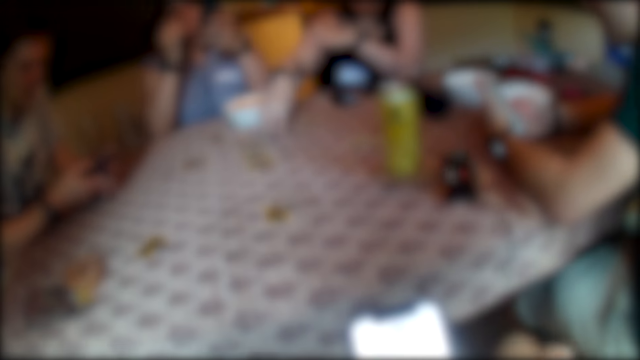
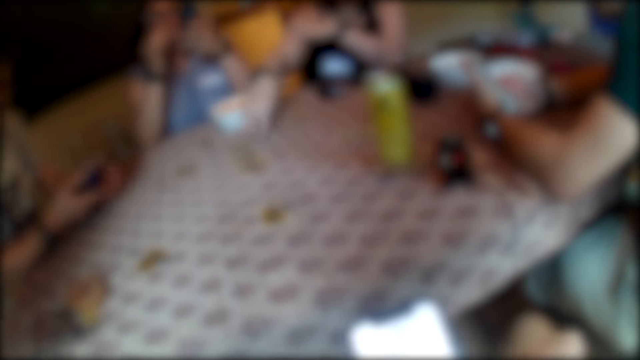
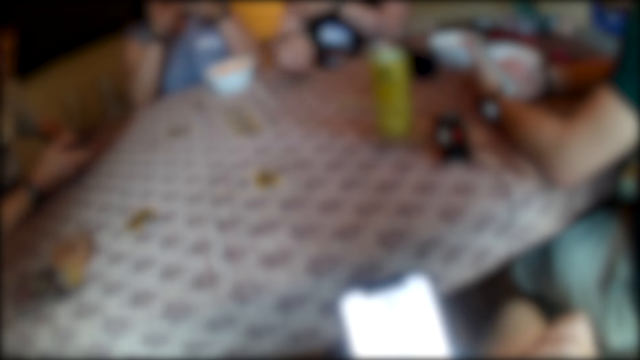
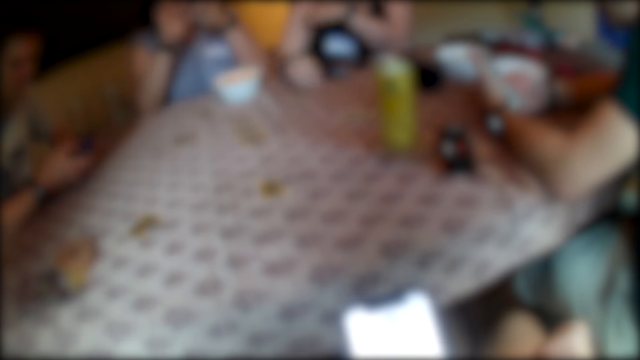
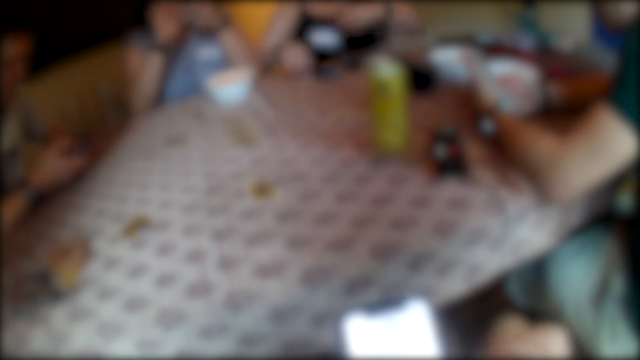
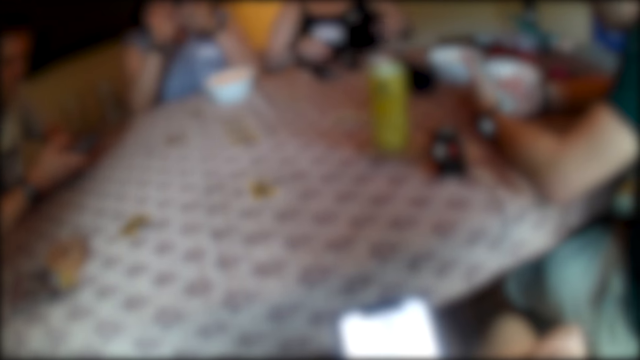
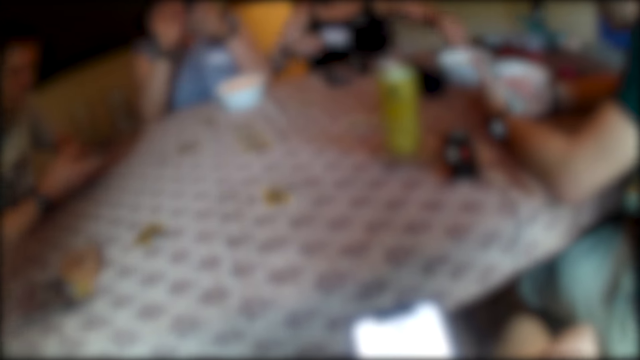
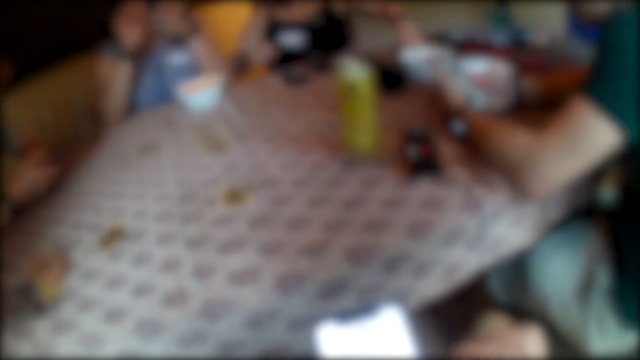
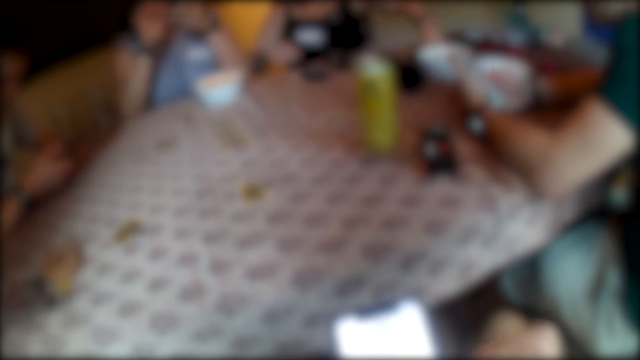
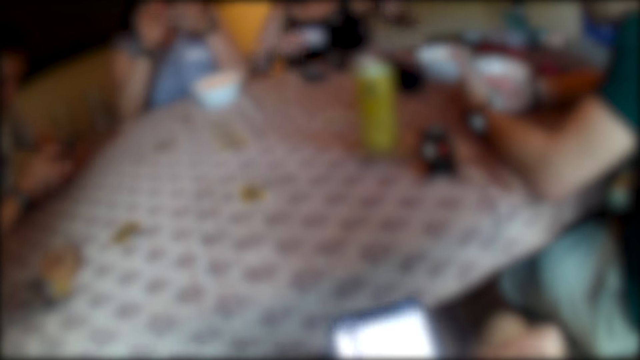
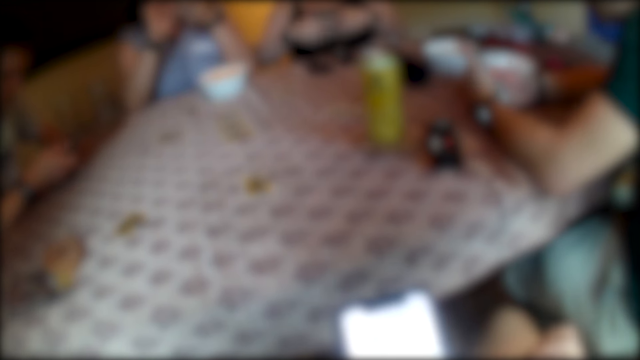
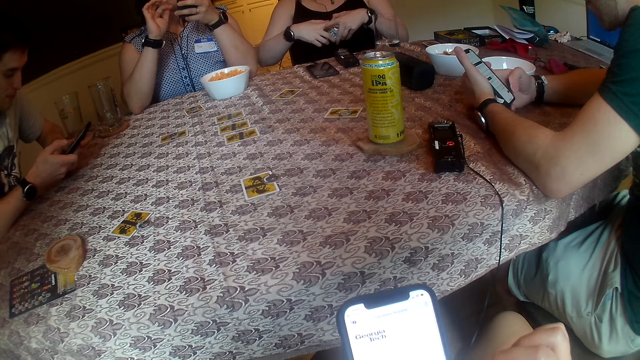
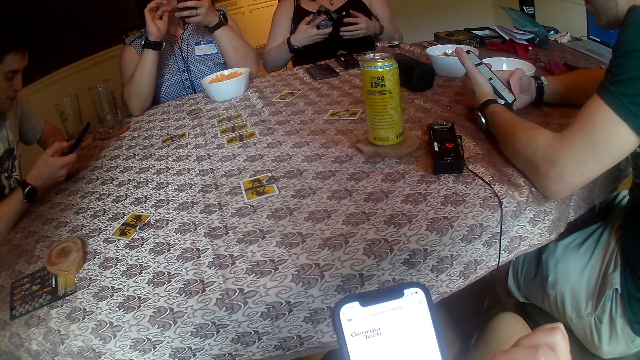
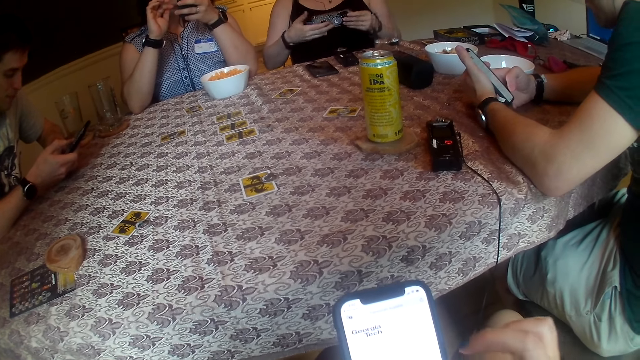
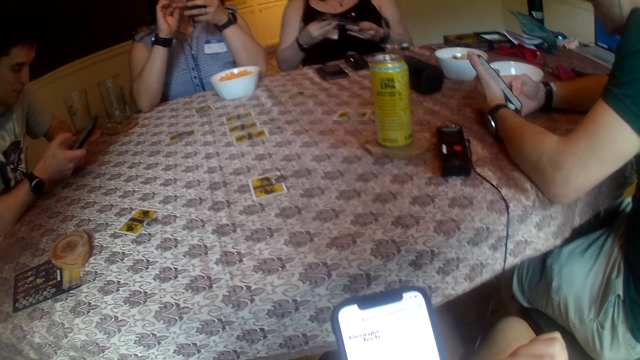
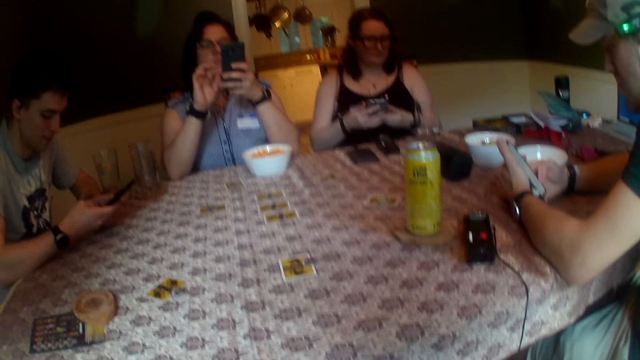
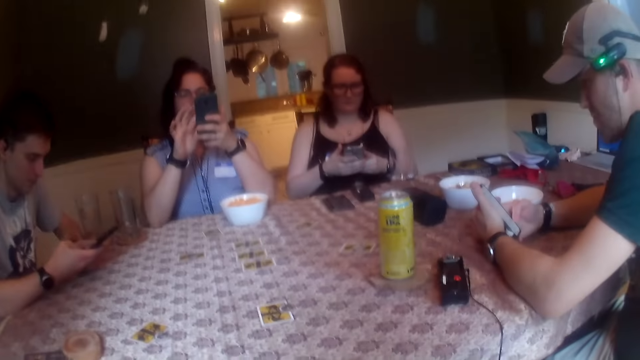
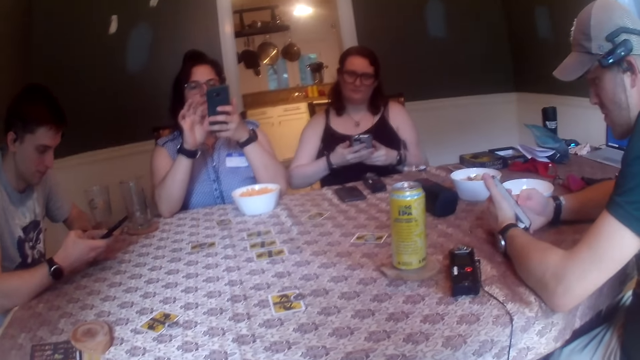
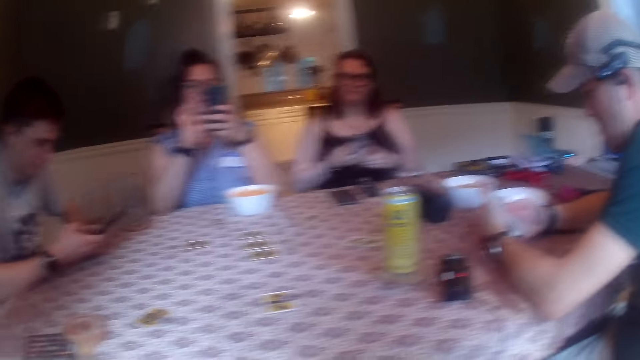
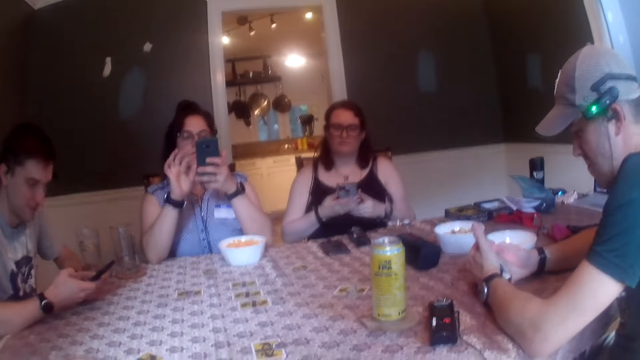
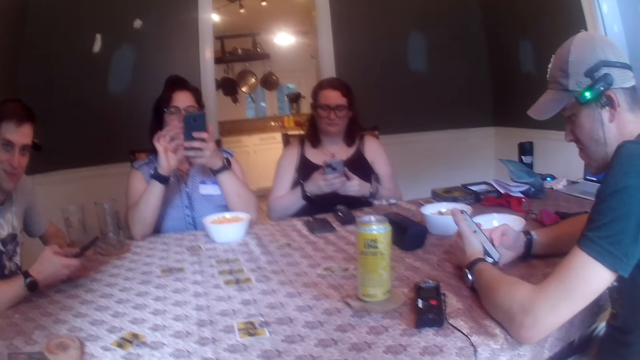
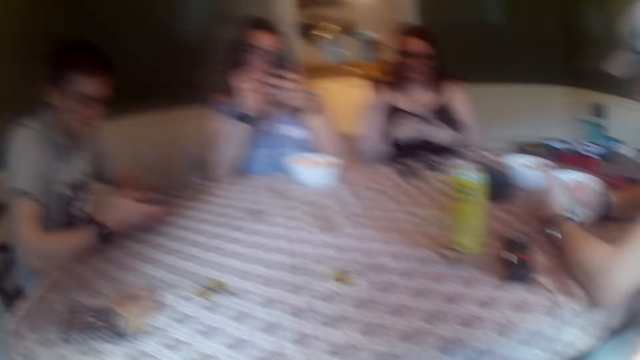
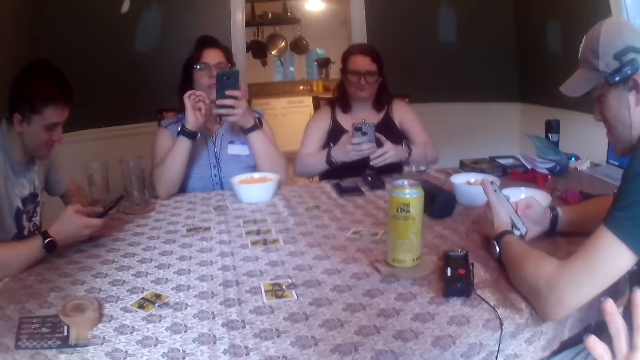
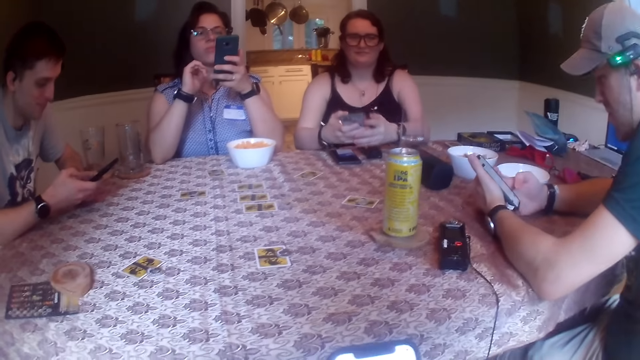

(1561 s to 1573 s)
A woman picks a phone from the table with her left hand. The woman passes the phone from her left hand to her right hand. She holds the phone with her hands, and turns the phone with her hands. The camera wearer talks with the woman. The woman scrolls the phone.

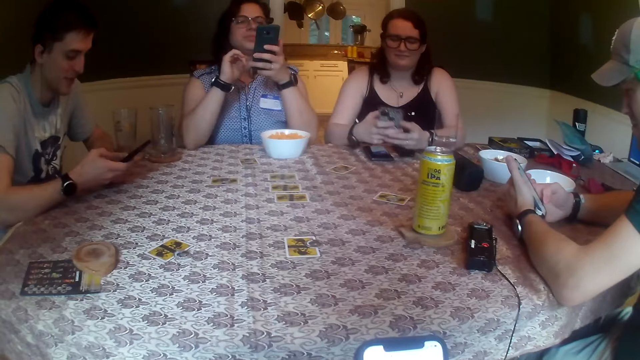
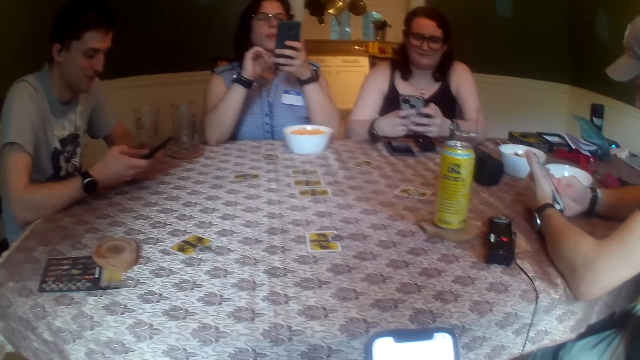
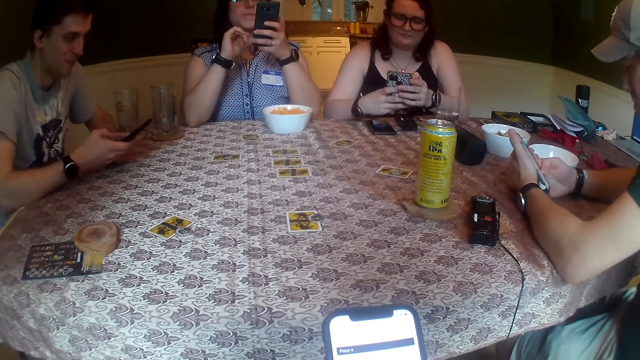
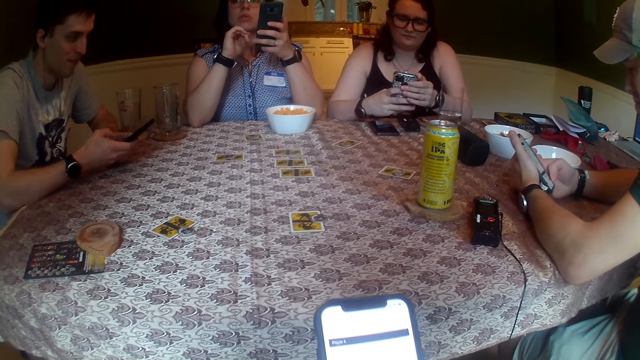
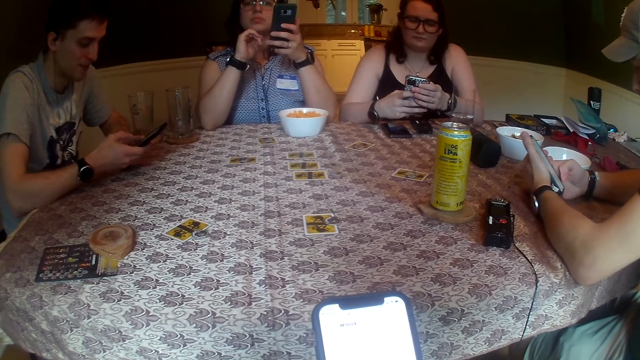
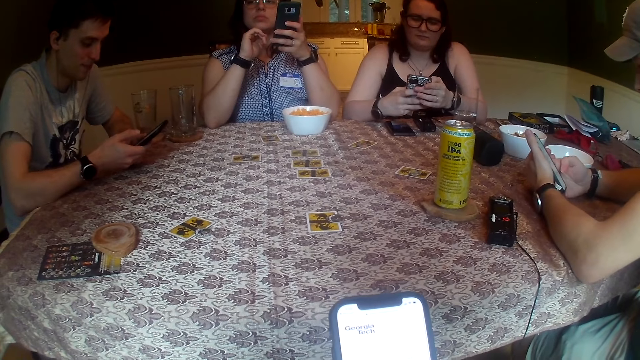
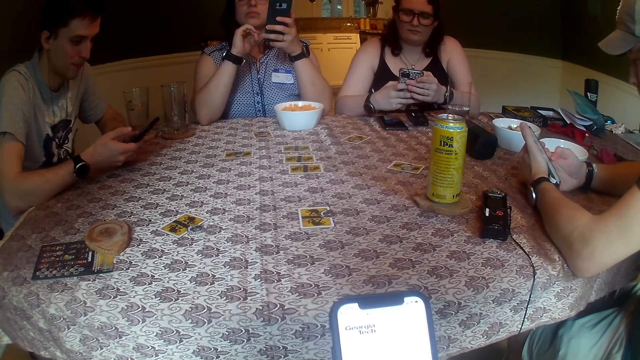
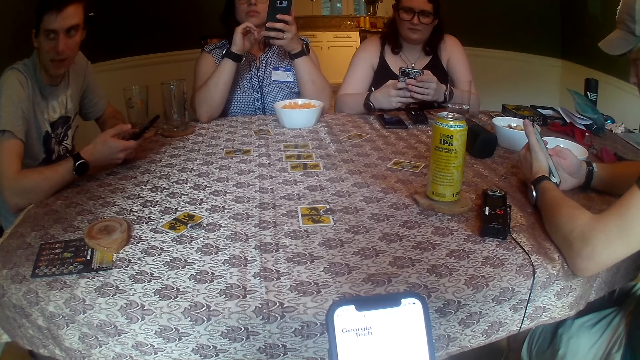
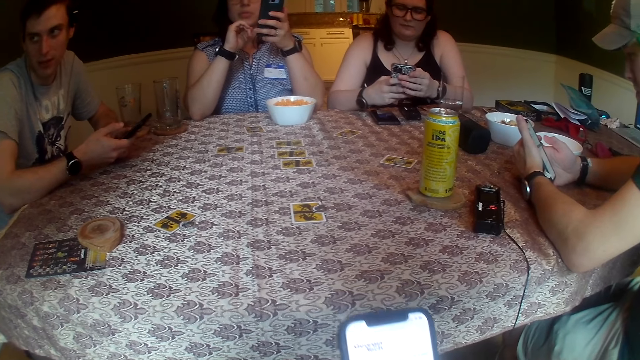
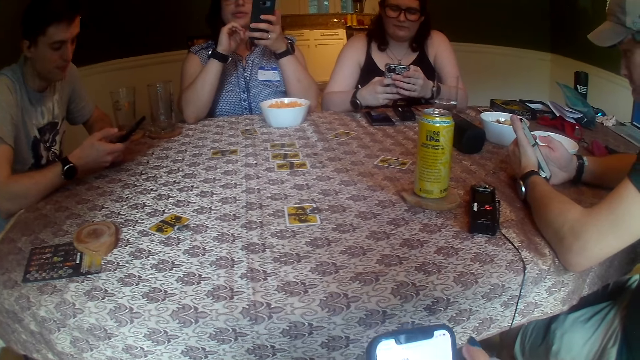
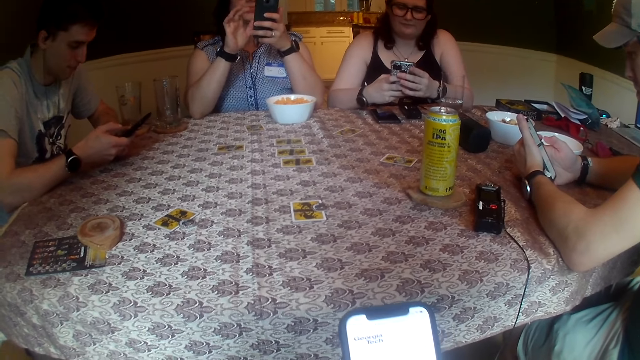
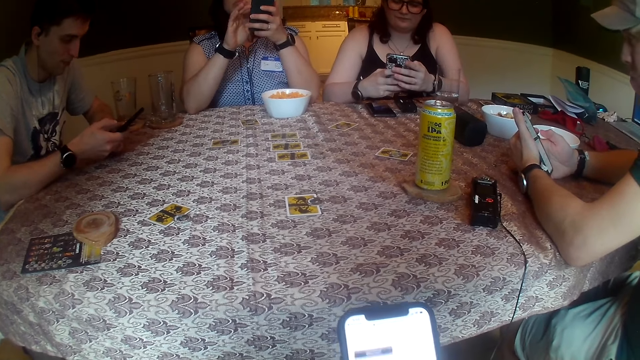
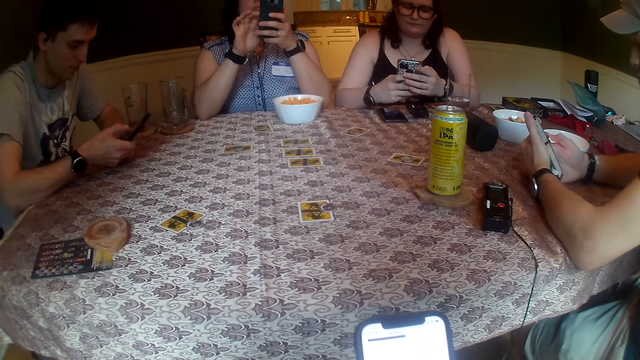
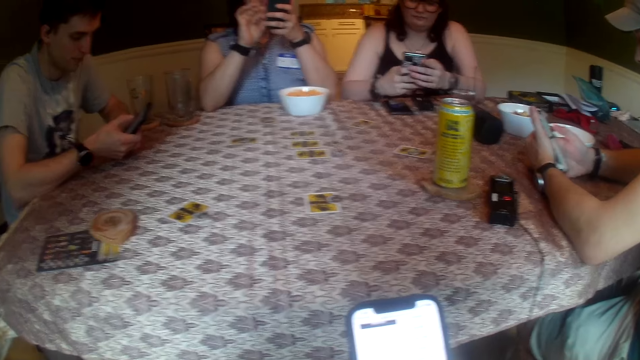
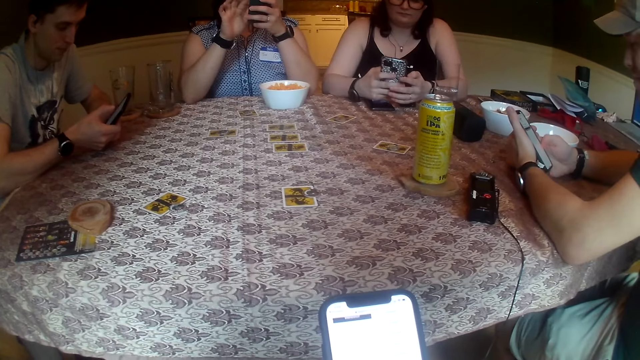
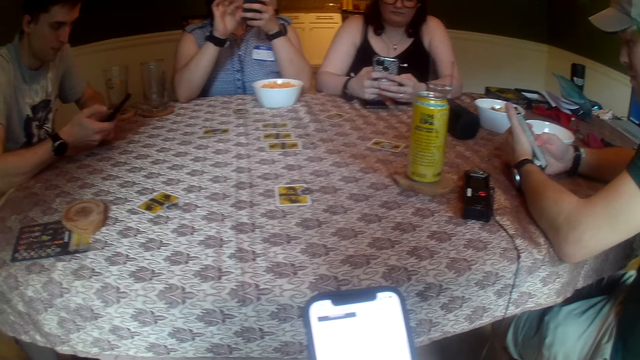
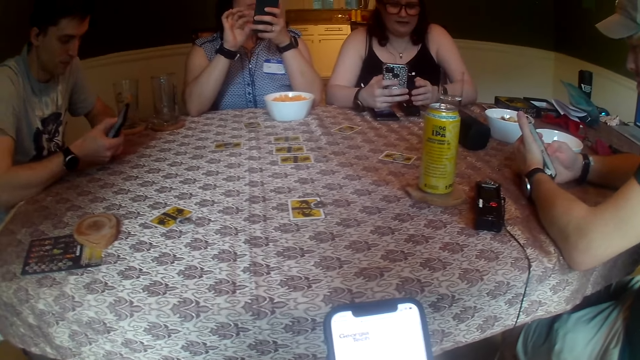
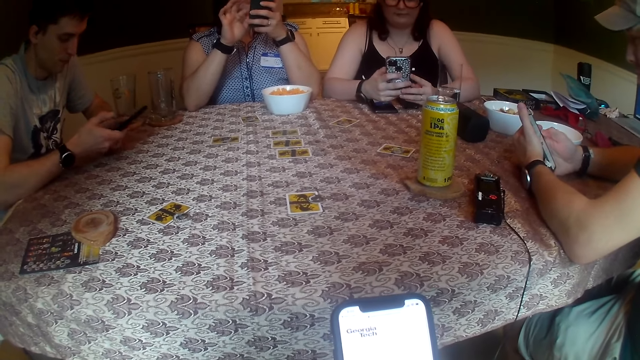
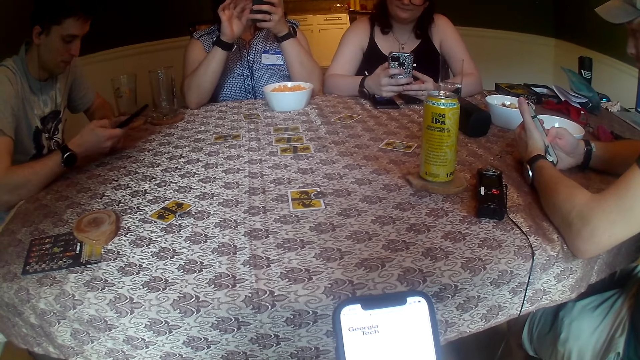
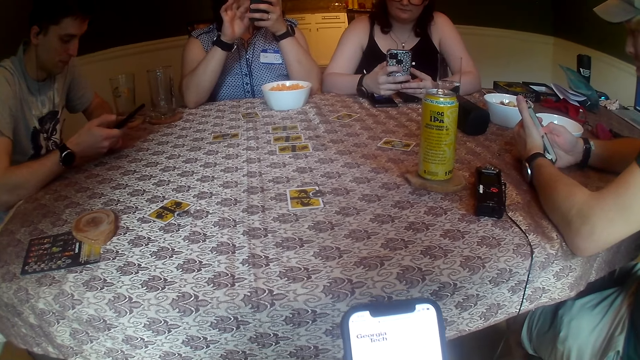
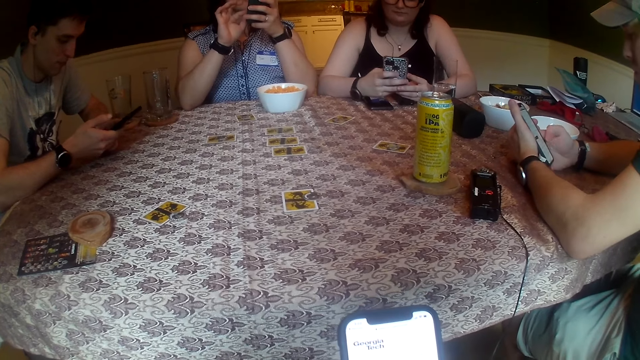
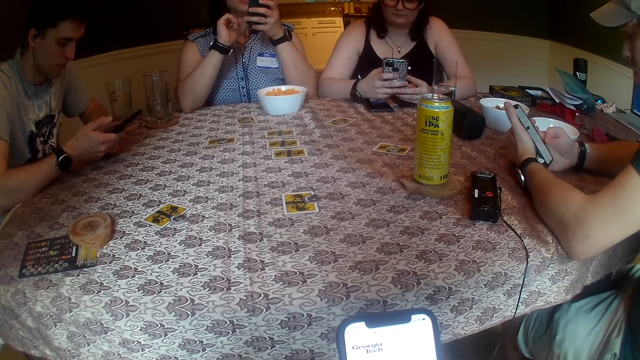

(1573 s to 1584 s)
A woman operates the phone with her hands. The camera wearer scrolls the phone. Another woman presses the phone in her left hand with her right hand.
